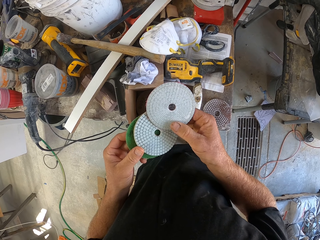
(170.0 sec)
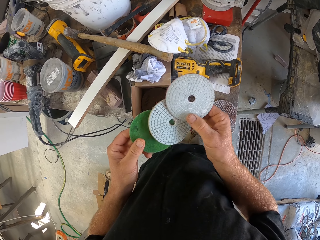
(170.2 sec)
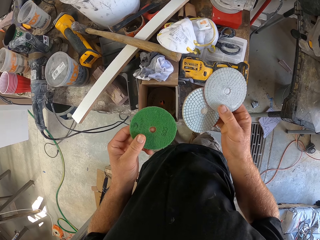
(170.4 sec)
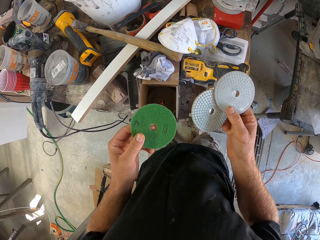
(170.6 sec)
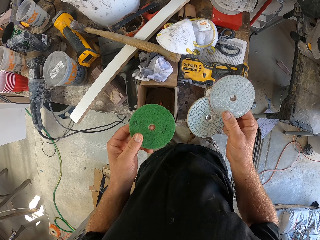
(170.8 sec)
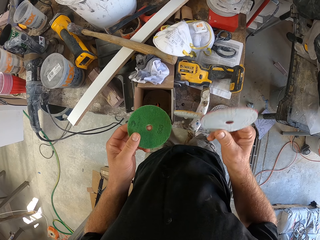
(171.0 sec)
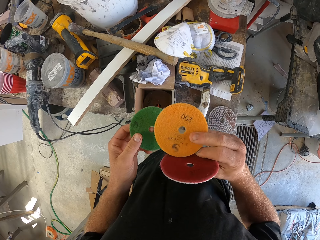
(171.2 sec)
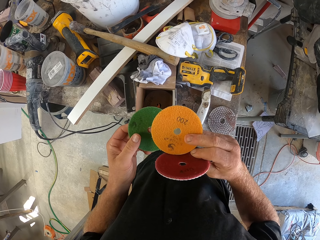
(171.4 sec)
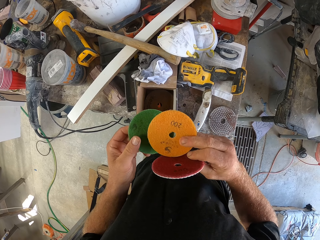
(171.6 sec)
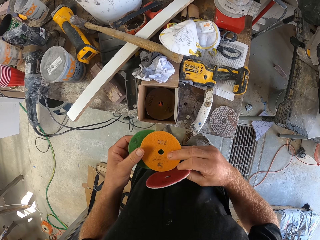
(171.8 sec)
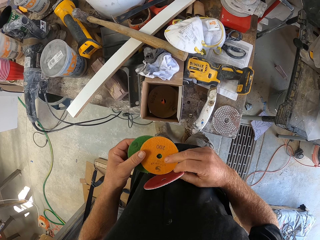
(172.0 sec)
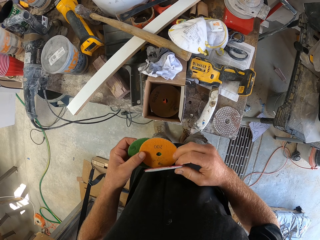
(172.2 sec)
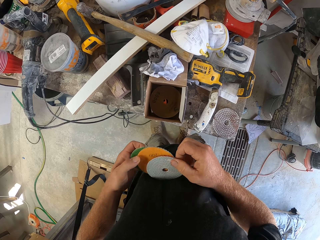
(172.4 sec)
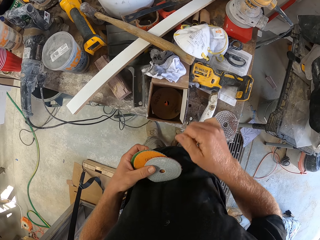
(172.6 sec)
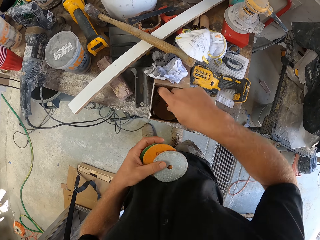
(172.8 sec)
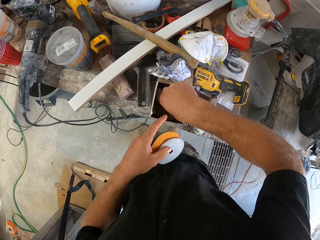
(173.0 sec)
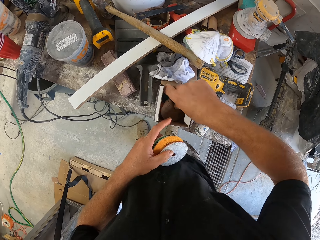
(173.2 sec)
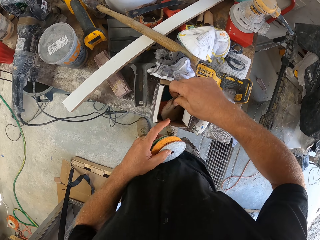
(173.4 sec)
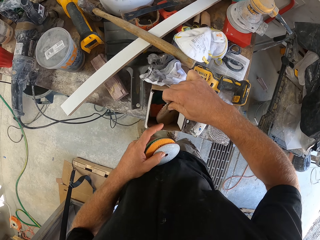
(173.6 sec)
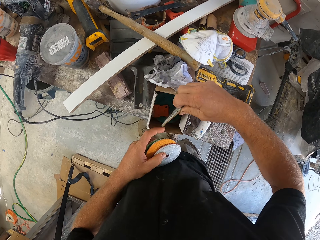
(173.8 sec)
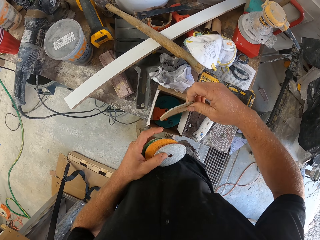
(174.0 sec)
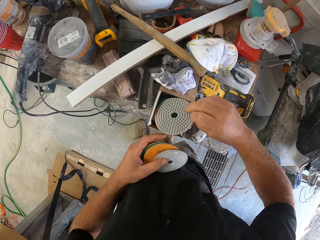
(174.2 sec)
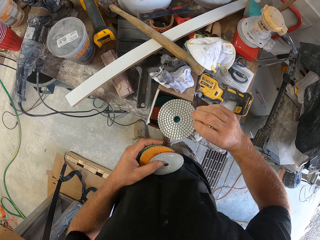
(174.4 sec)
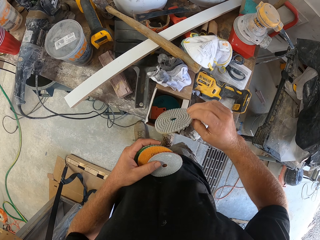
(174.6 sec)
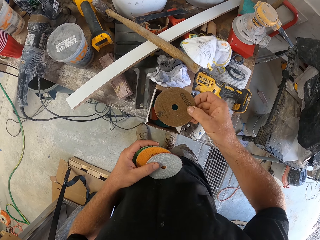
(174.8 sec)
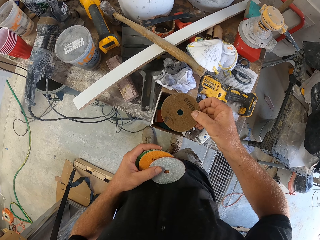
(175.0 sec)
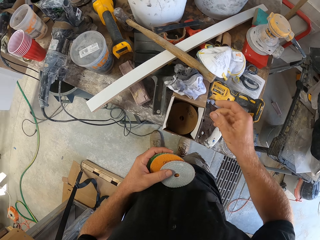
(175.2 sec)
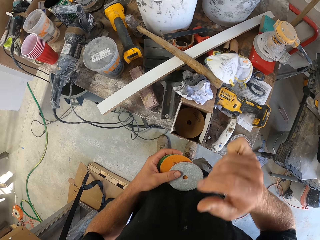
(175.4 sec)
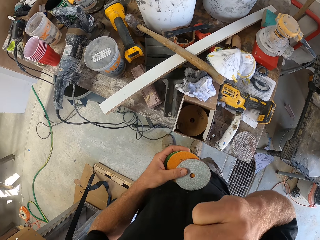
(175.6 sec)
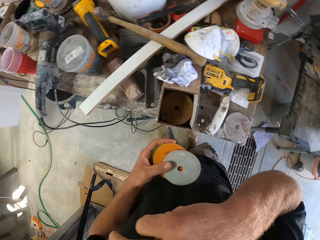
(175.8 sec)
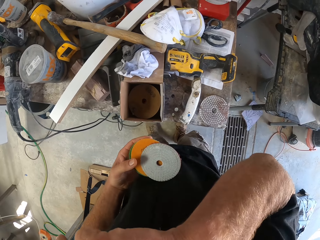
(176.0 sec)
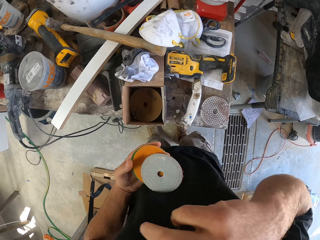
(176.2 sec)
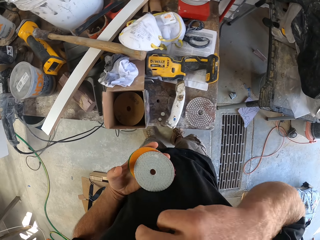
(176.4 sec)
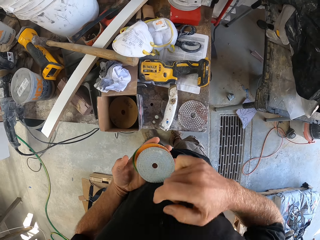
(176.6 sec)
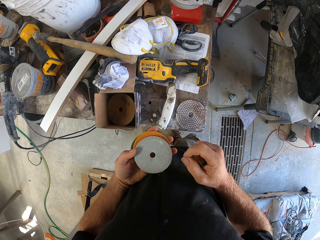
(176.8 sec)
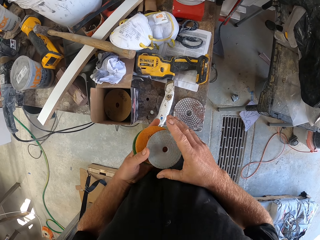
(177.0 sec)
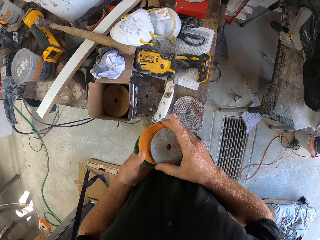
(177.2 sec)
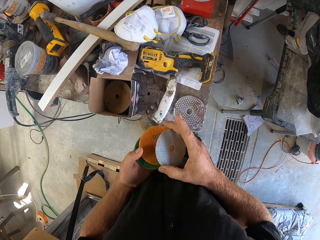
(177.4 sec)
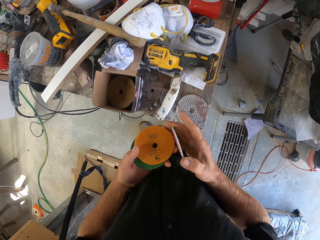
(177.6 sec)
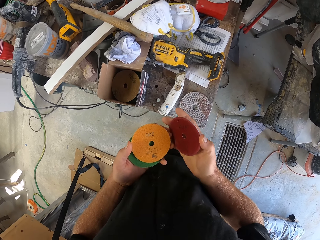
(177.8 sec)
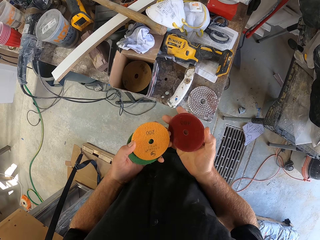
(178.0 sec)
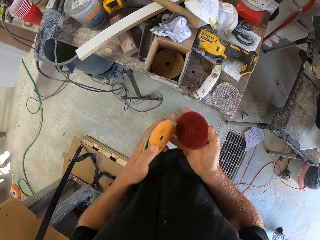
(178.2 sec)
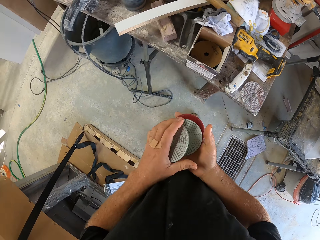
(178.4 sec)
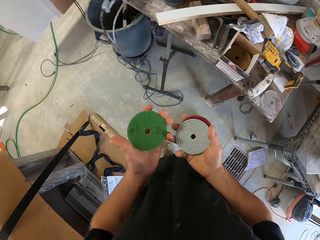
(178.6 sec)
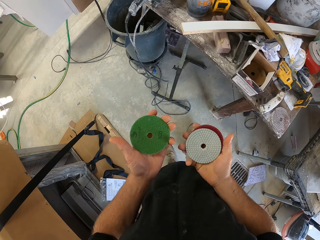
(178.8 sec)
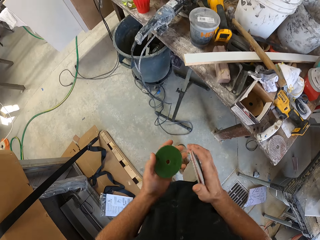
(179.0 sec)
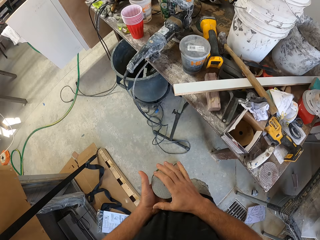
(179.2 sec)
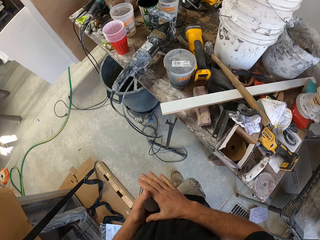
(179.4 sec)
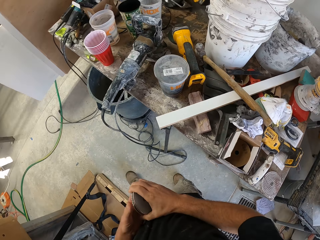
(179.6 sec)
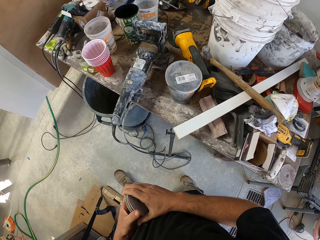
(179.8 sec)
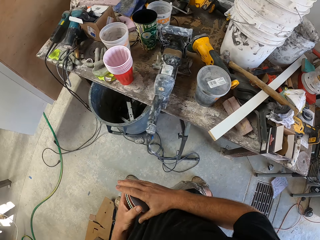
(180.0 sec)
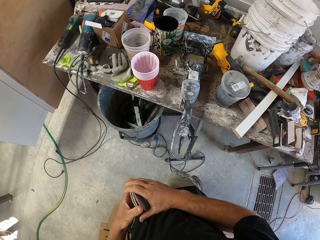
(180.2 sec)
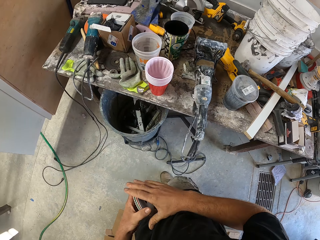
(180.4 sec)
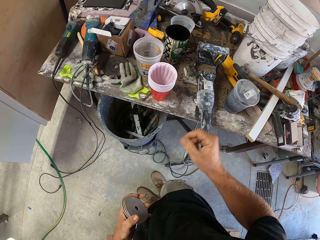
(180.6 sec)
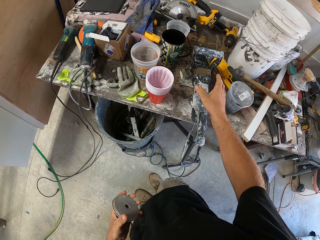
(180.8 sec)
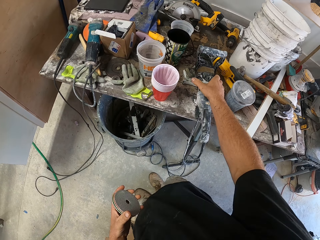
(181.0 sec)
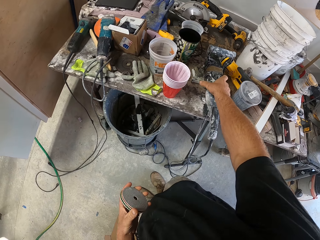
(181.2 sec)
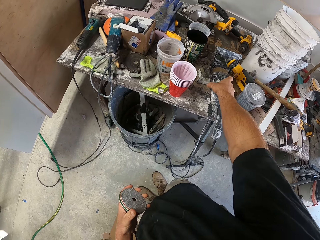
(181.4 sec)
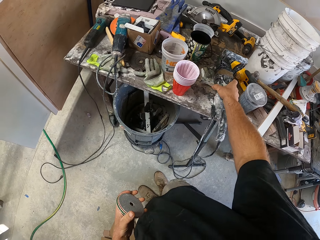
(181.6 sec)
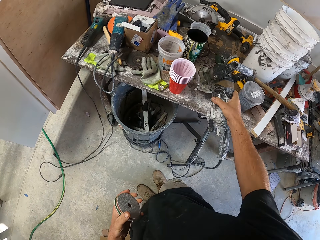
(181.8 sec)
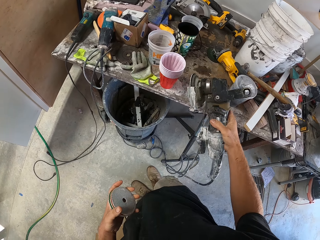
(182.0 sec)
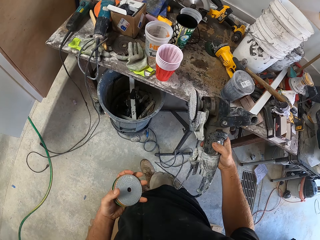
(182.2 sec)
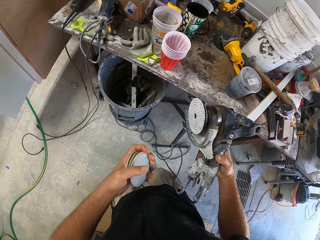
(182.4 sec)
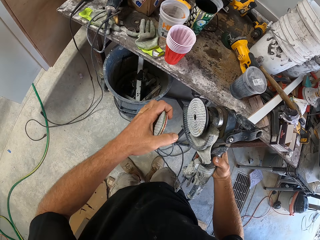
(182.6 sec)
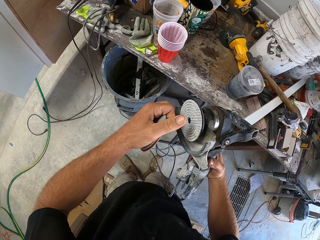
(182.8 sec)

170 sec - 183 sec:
The camera wearer holds the sand discs in his right hand. He looks at the sand discs in his right hand. He holds the sand discs in his left hand. He picks up the sand disc or sander in the box. He looks at the sand disc in his right hand. He turns the sander. He drops the sand disc on the box. He touches his face with his right hand. He checks the sanders. He picks the sand discs in his right hand. He holds the sand discs in his hands. He walks around the table. He picks up the angle grinder on the table. He holds the angle grinder in his right hand.

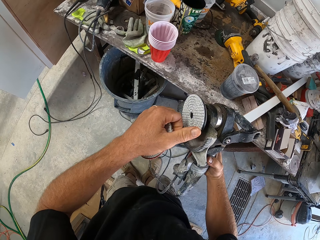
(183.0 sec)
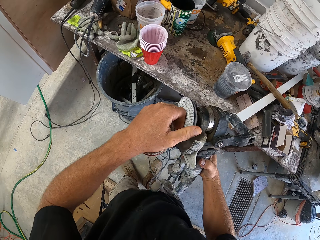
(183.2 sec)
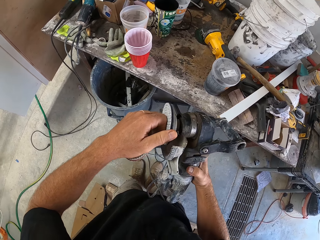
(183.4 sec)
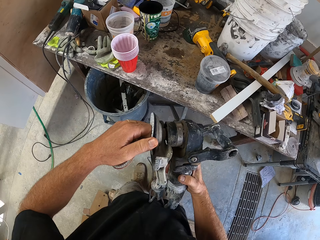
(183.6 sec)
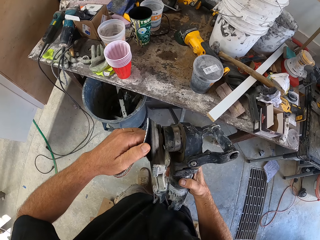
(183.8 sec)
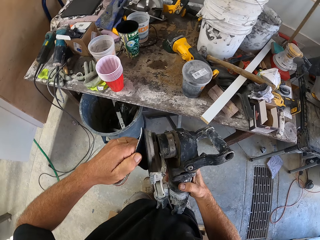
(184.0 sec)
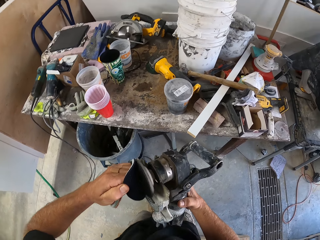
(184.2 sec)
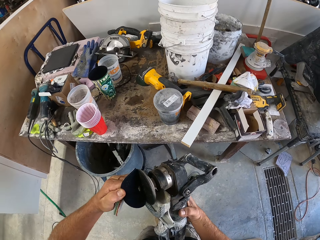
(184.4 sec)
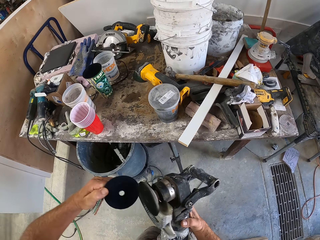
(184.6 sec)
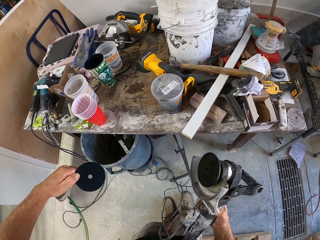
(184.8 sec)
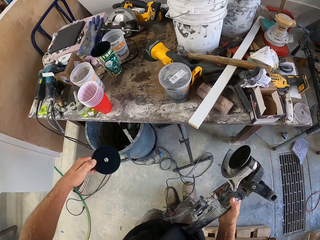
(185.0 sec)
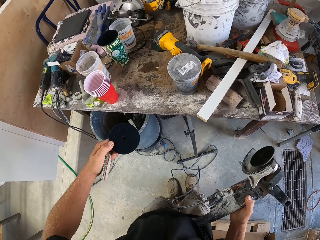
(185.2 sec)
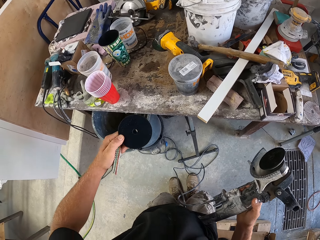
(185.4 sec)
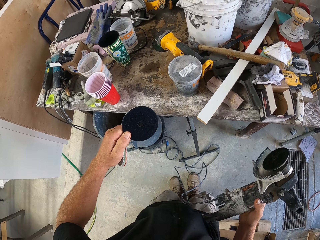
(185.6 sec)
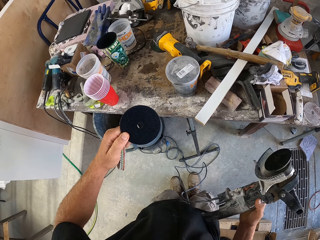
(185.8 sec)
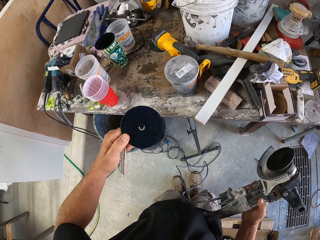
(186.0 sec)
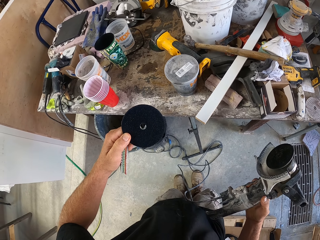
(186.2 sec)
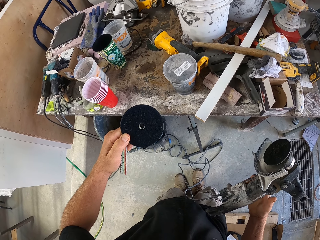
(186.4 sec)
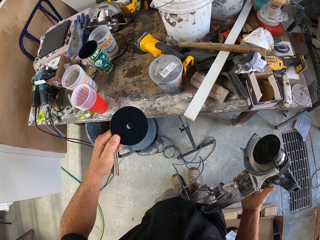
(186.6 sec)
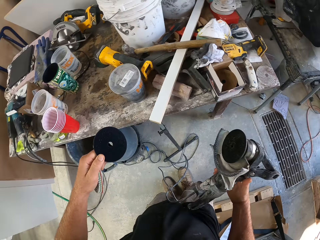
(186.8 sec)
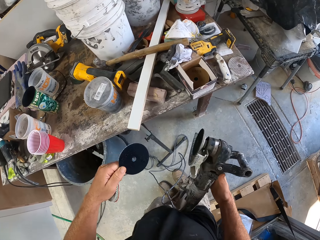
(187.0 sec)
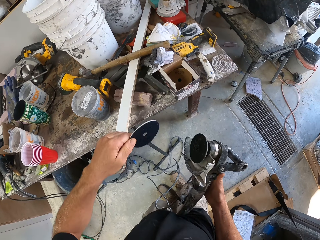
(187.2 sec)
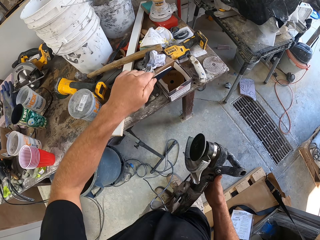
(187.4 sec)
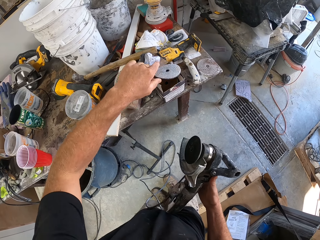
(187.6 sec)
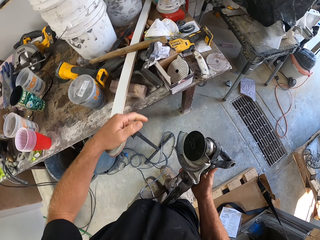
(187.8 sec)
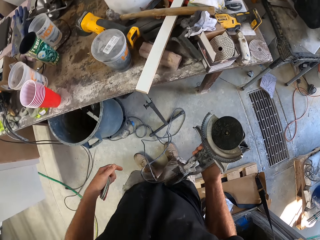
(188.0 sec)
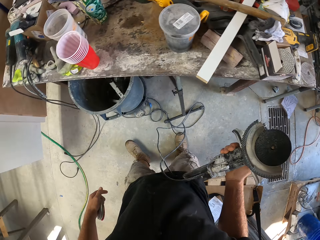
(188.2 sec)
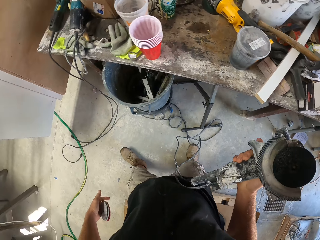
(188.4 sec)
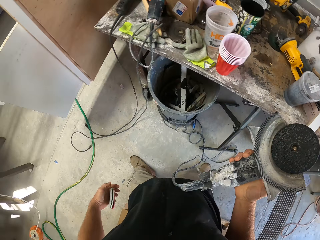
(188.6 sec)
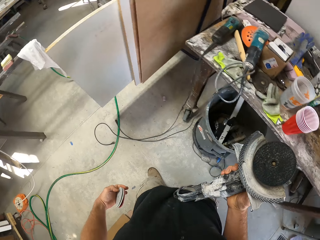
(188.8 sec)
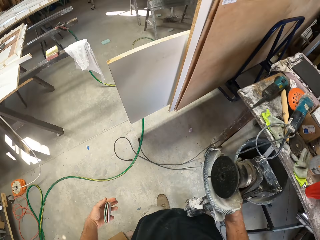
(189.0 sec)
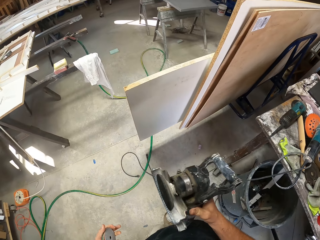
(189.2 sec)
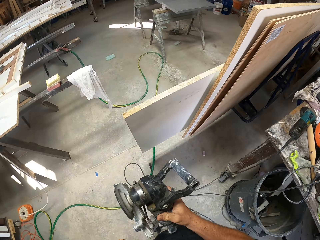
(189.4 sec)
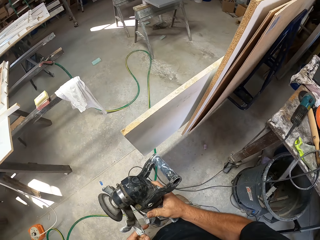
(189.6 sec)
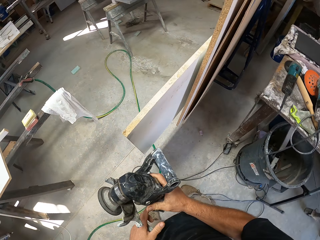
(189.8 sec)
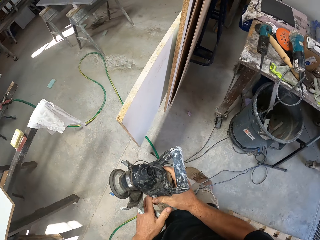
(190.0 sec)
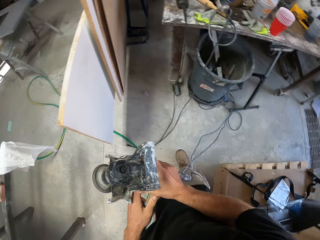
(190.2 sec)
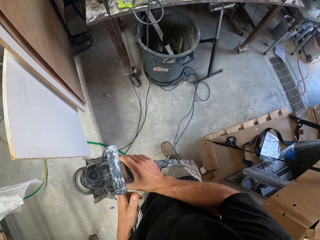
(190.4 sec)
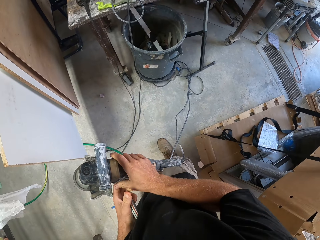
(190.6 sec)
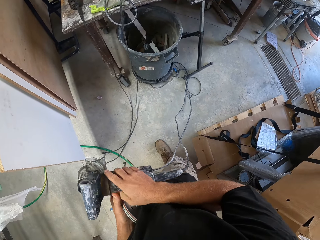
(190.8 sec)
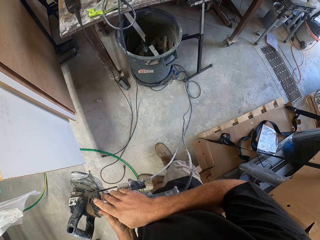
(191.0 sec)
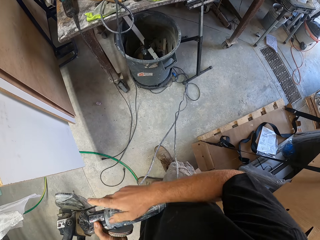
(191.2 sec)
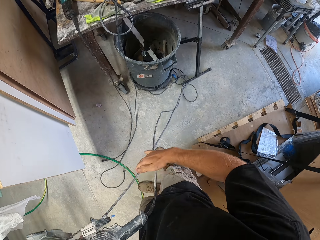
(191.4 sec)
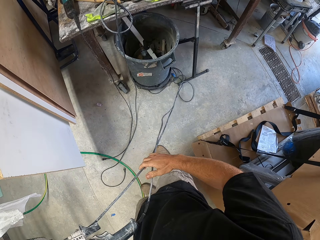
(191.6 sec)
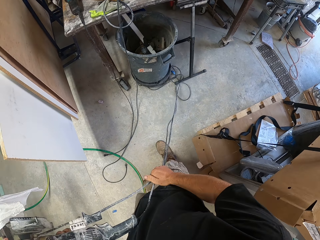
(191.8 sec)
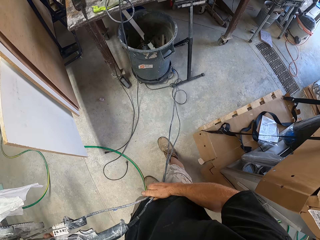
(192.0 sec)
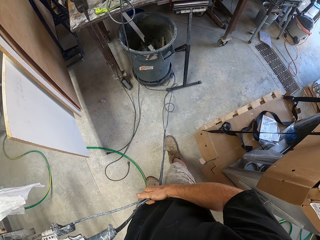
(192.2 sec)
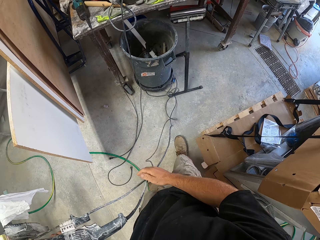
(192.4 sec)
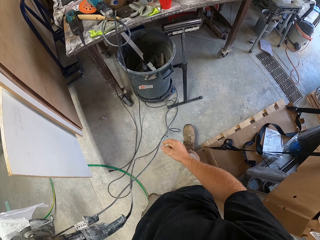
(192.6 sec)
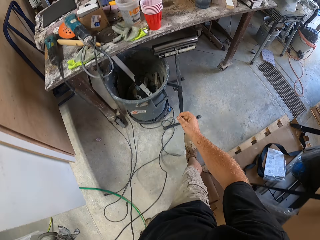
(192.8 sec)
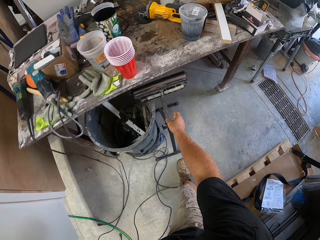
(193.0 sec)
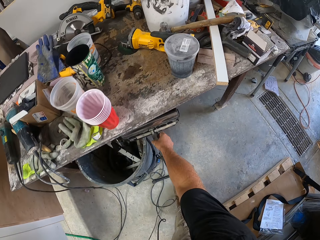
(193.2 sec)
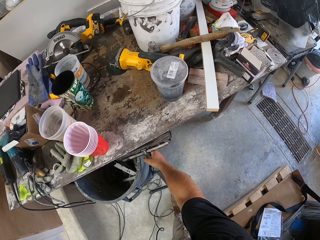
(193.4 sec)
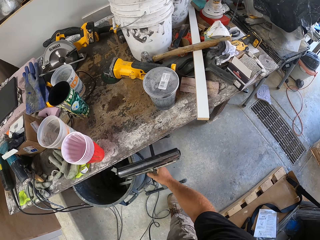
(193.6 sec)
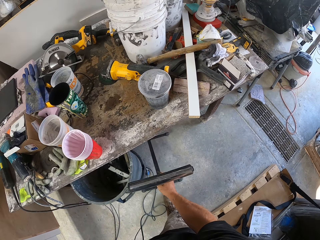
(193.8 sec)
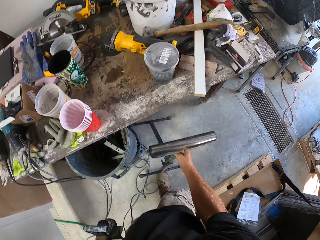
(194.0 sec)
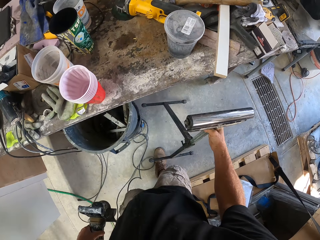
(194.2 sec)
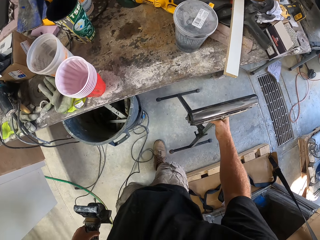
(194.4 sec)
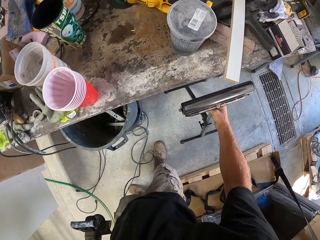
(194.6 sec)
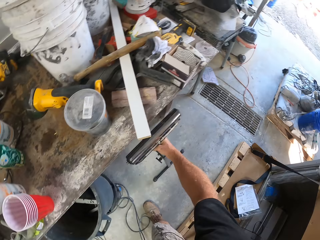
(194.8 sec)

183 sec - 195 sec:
The camera wearer removes the sand disc on the angle grinder or sanding machine. He looks at the sand disc in his left hand. He drops the sand disc in the box. He moves and stops. He holds the angle grinder in his left hand. He passes the sanding machine to his left hand. He pulls the angle grinder wire on the floor. He picks up the roller stand under the table.
